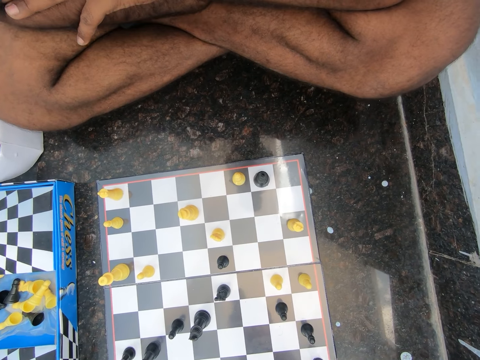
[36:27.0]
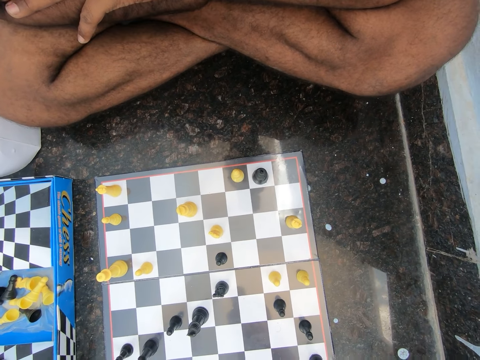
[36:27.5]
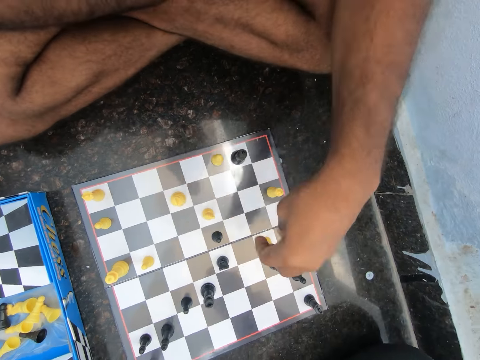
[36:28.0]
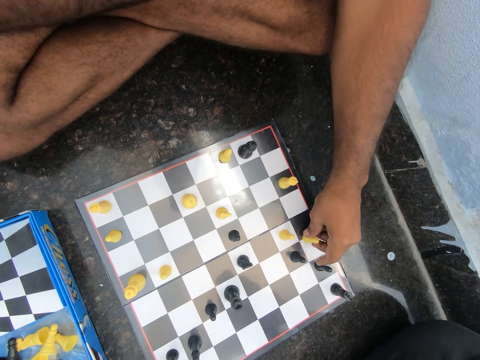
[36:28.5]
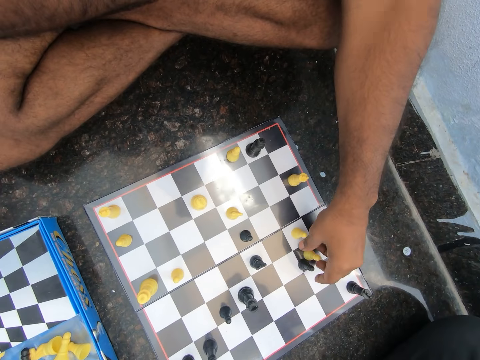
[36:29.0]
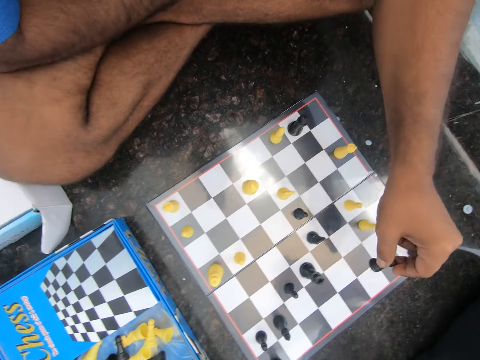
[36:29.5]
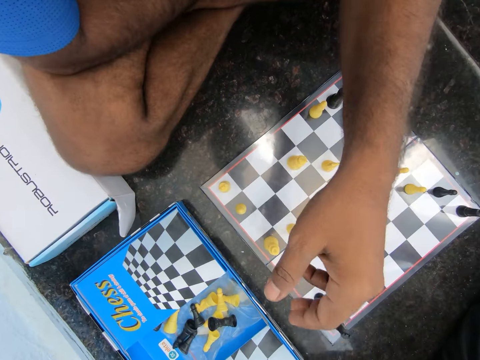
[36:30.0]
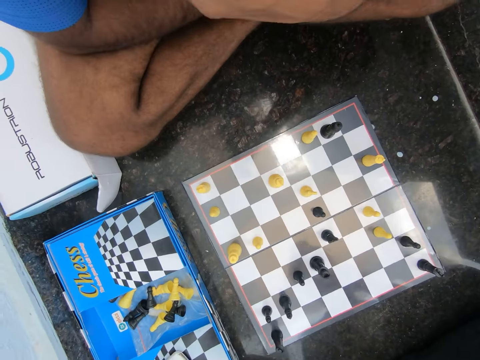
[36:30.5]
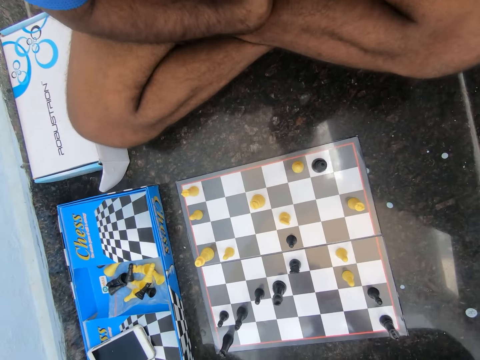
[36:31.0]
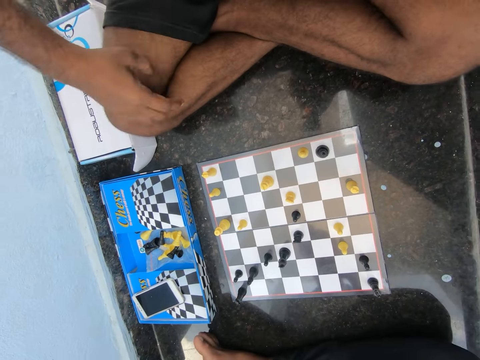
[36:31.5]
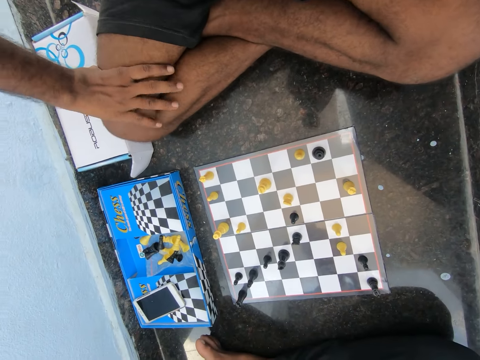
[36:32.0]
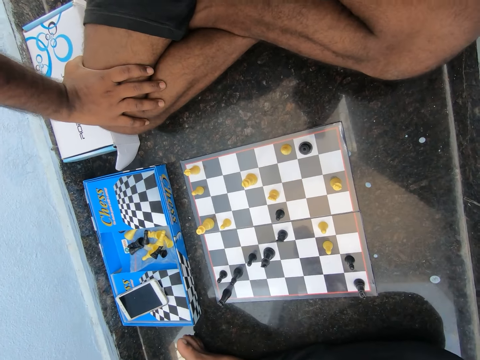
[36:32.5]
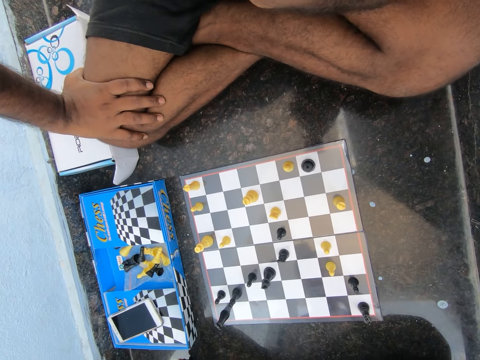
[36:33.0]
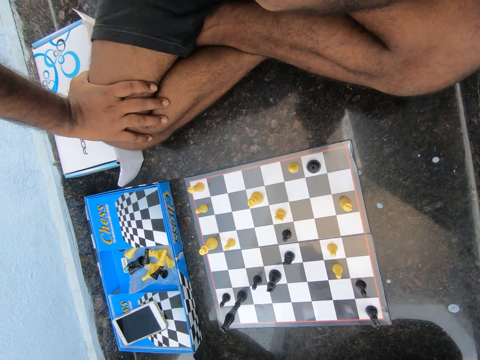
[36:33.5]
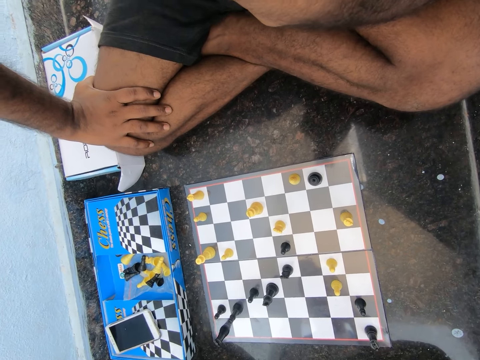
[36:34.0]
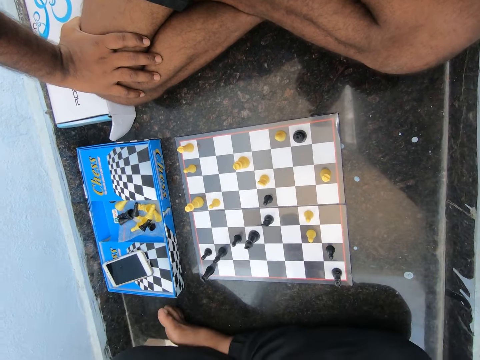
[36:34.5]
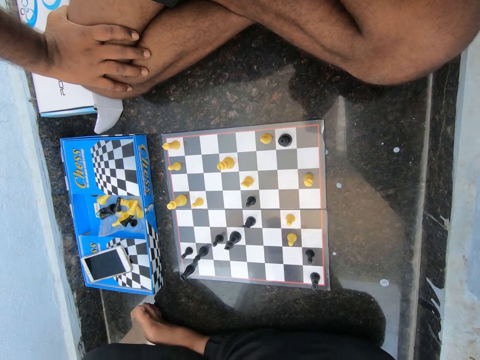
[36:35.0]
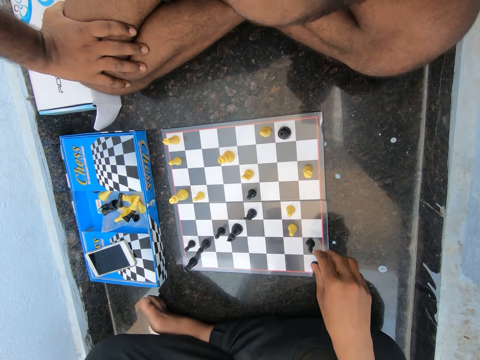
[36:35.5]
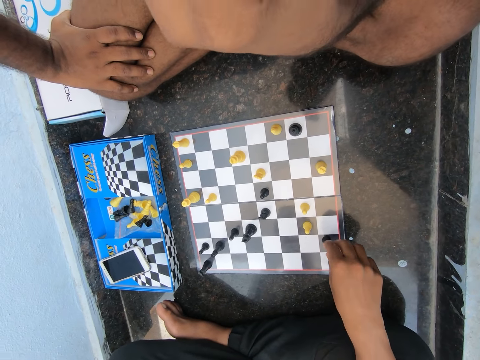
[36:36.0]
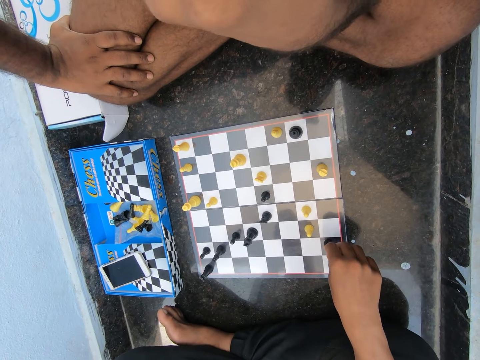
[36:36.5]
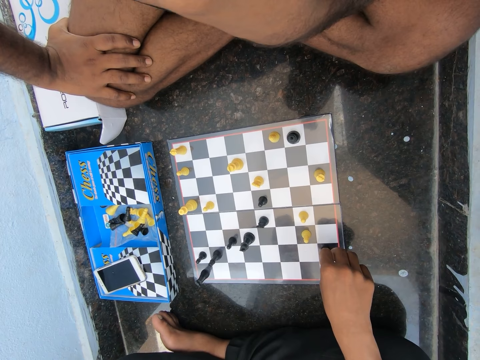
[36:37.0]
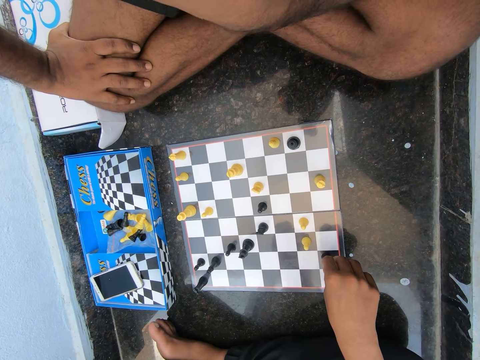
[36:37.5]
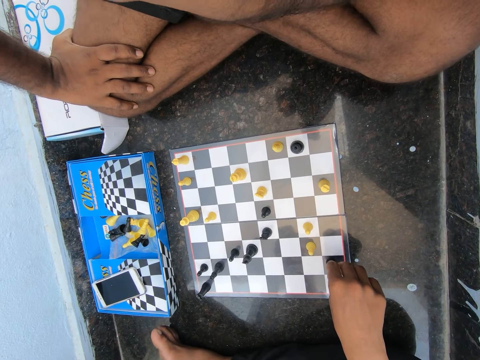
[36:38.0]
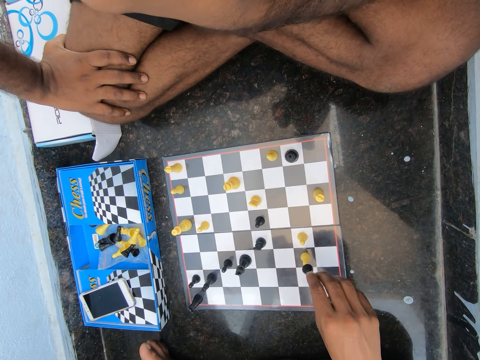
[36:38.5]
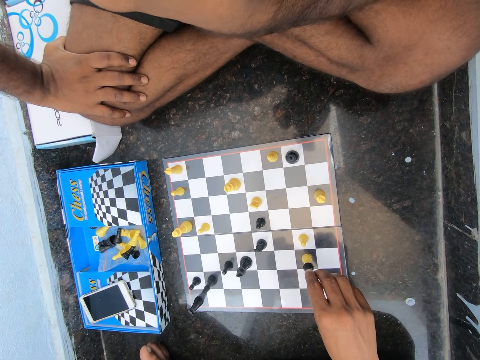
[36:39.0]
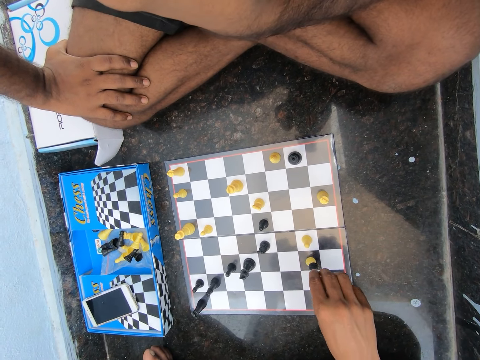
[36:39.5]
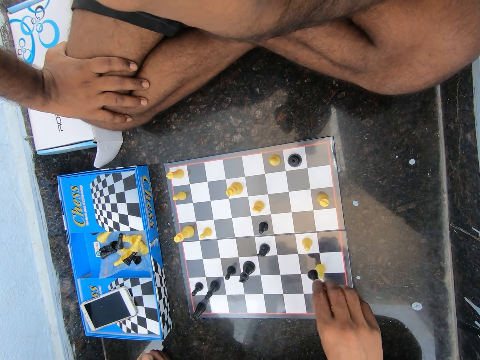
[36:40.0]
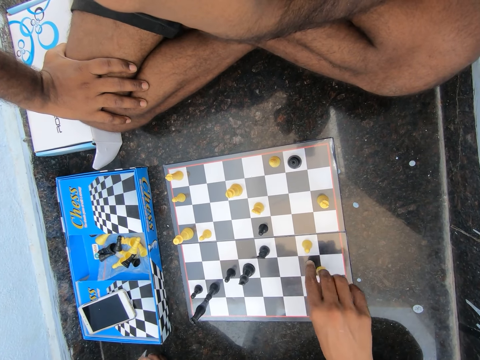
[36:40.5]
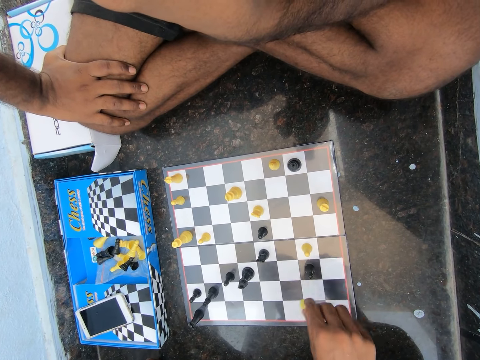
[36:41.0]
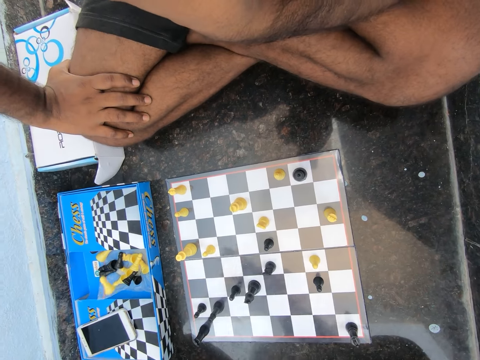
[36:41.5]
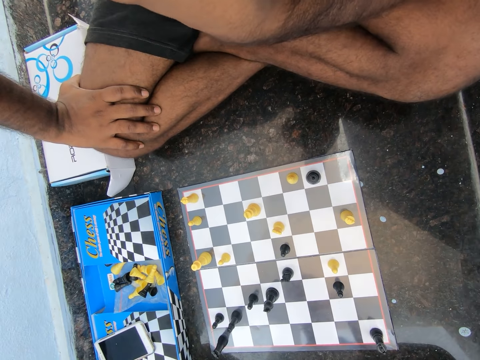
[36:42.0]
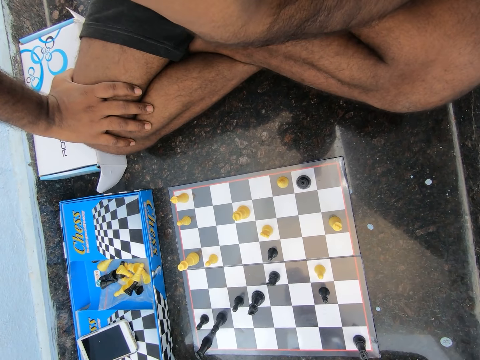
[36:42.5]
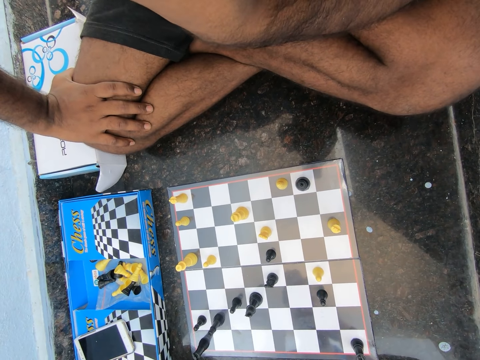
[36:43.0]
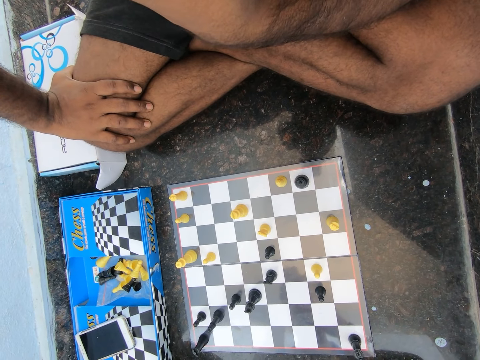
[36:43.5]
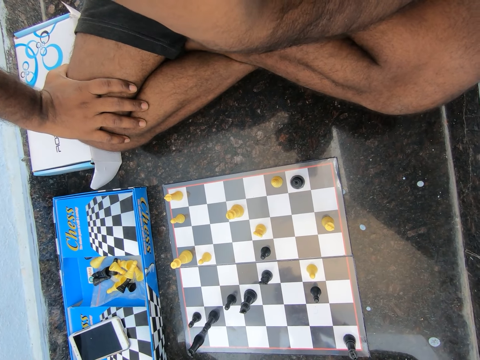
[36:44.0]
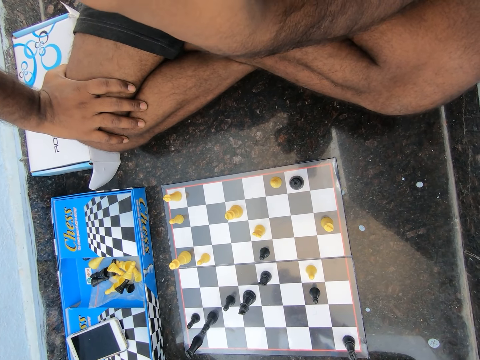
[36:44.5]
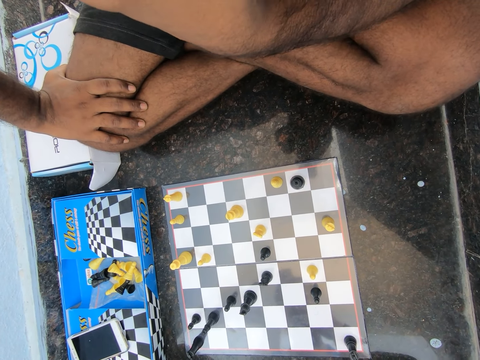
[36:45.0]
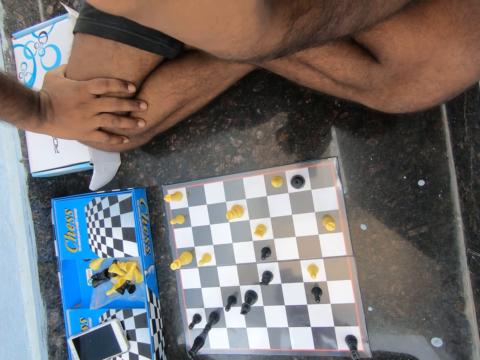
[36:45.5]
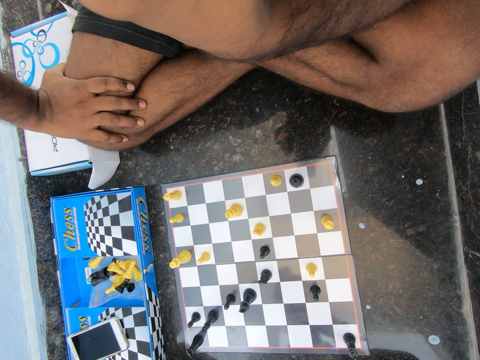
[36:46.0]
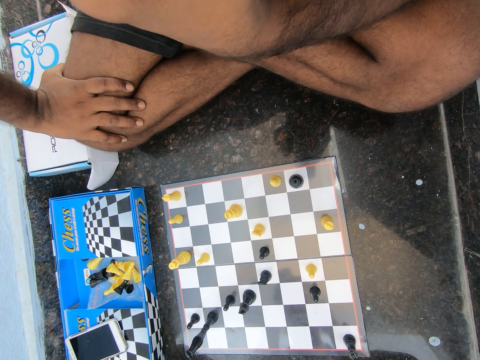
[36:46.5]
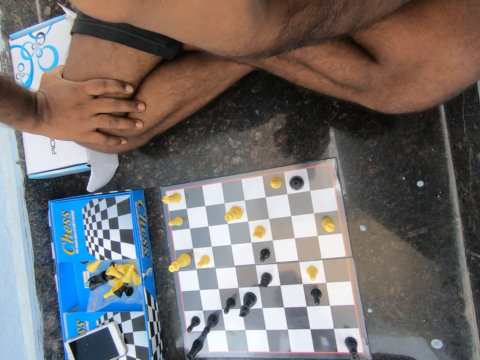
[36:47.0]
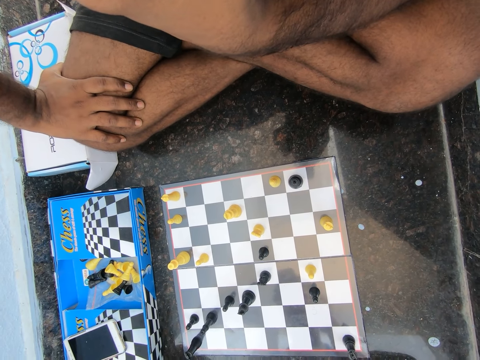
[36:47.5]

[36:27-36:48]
A man moves a white chess piece on the chess board. The man takes a black chess piece from the chess board and drops the black chess piece on a box. The camera wearer puts his hand on his leg. The man plays the chess game. The camera wearer picks up a black chess piece. He knocks over a white chess piece. He drops the black chess piece on the chess board. He removes the white chess piece from the board and drops the white chess piece on the box. He holds part of his body.

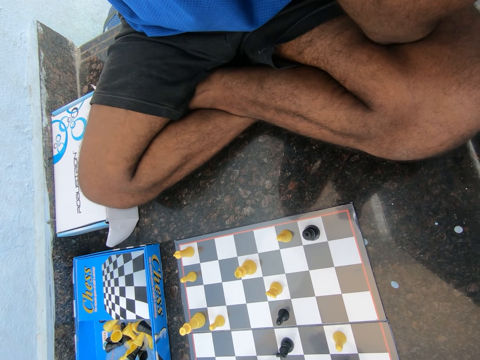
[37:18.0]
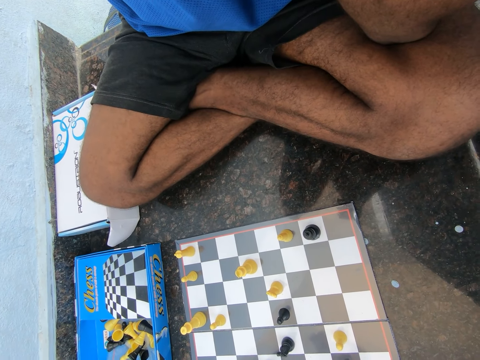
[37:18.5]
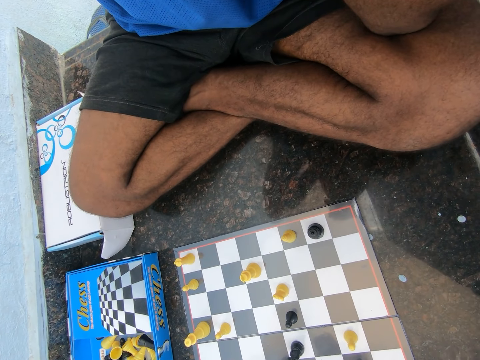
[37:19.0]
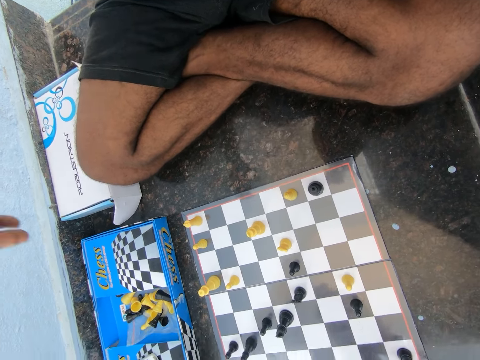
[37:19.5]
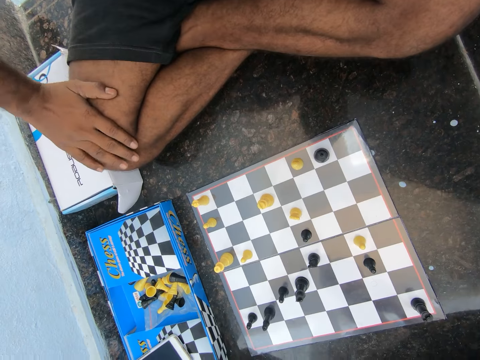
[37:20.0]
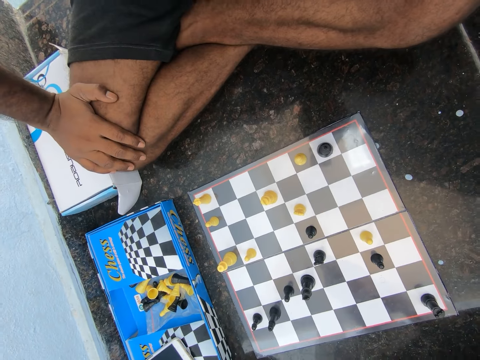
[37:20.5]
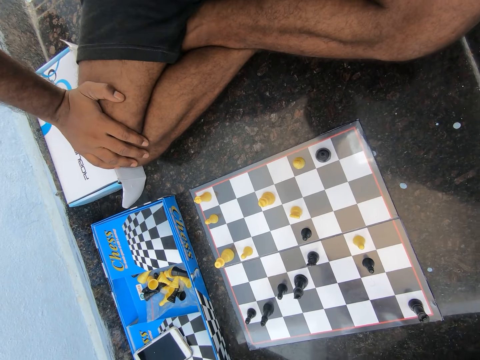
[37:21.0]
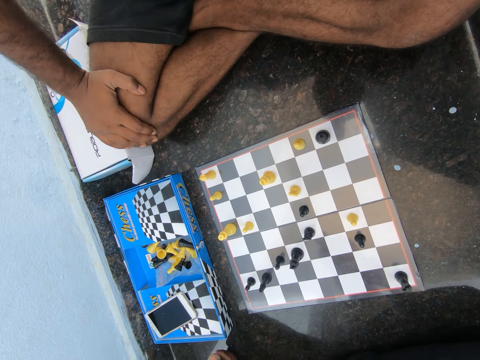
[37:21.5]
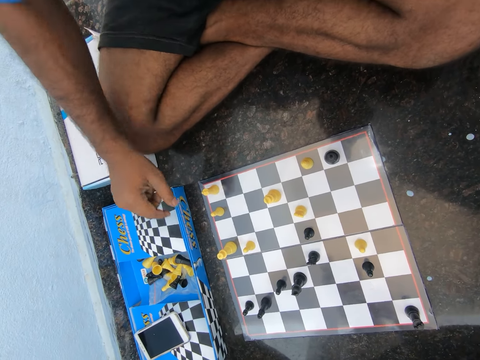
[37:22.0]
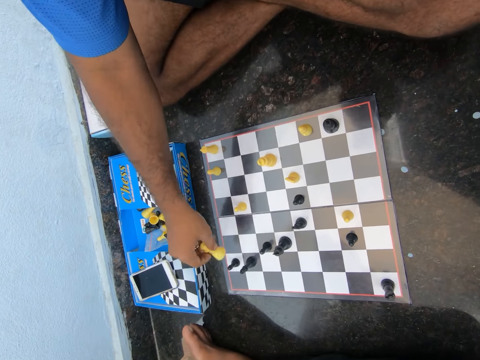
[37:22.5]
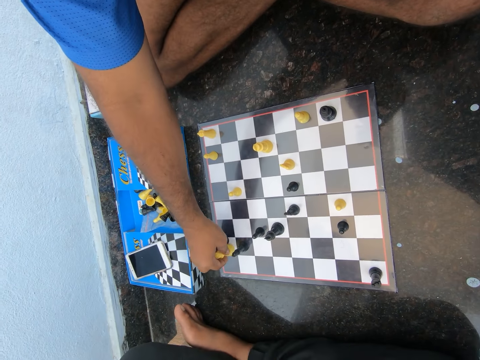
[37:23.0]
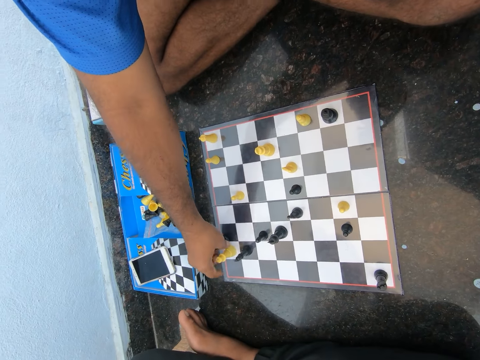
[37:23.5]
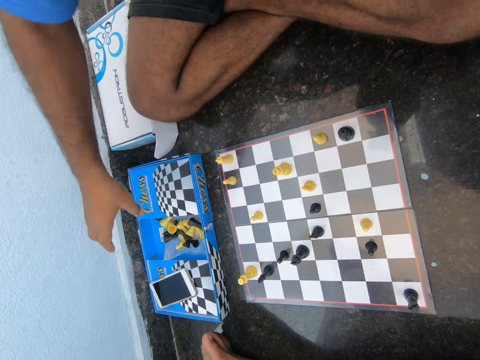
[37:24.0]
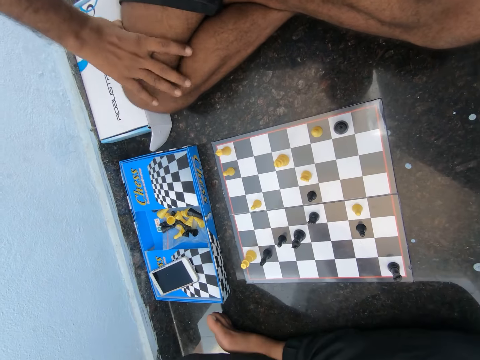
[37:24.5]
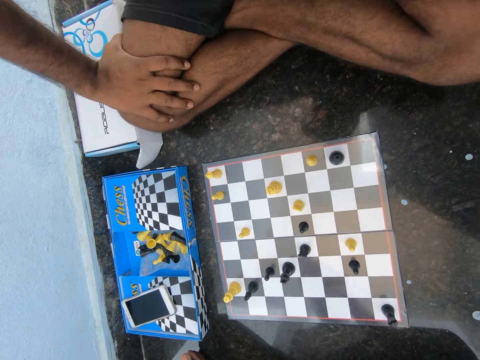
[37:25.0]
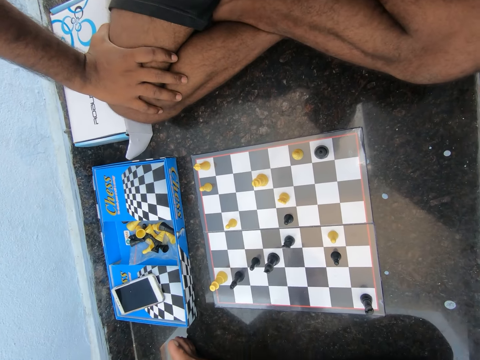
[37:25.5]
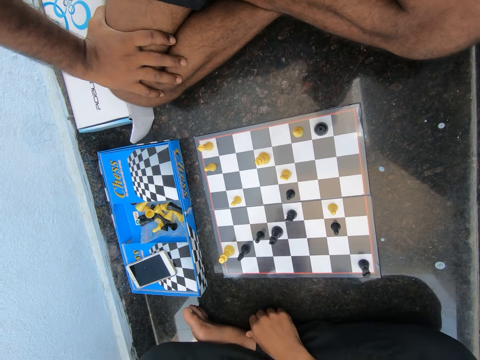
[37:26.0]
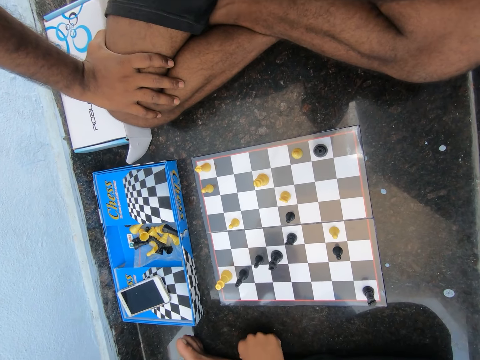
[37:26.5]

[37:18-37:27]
The camera wearer puts his hand on his leg. He plays the chess game. A man takes a white chess piece from the chess board, replaces a black chess piece with the white chess piece on the chess board and drops the black chess piece on the box.
